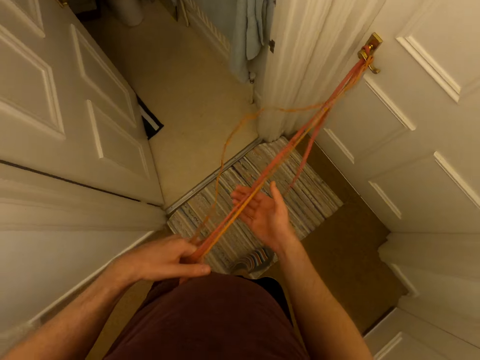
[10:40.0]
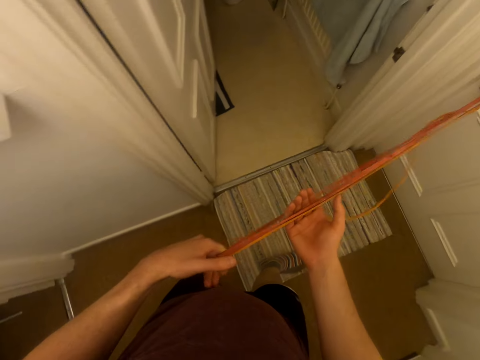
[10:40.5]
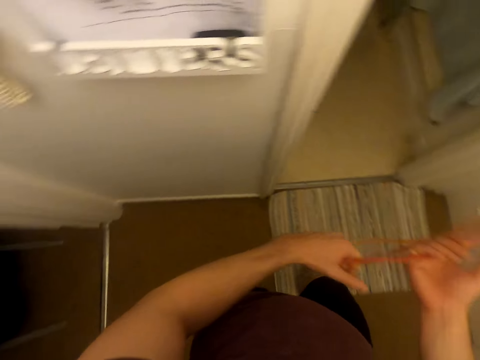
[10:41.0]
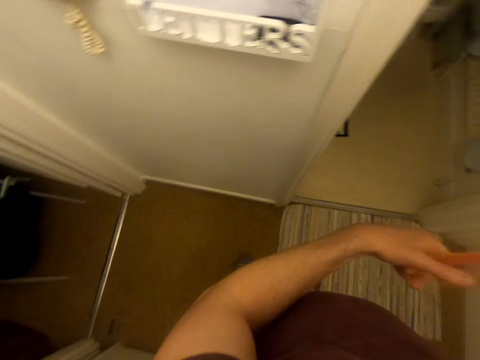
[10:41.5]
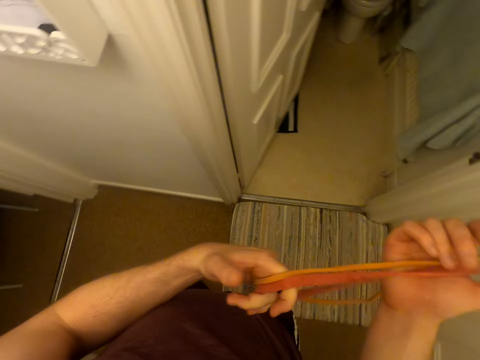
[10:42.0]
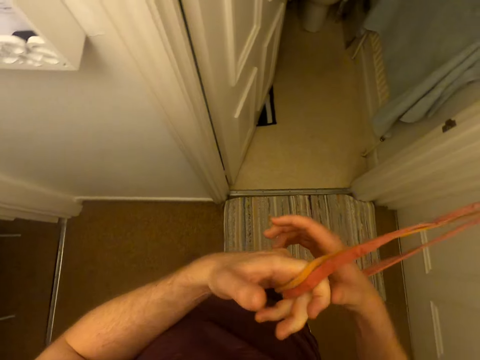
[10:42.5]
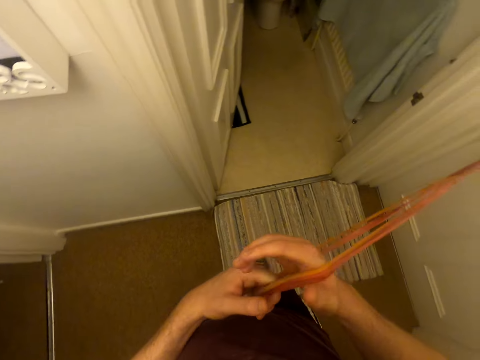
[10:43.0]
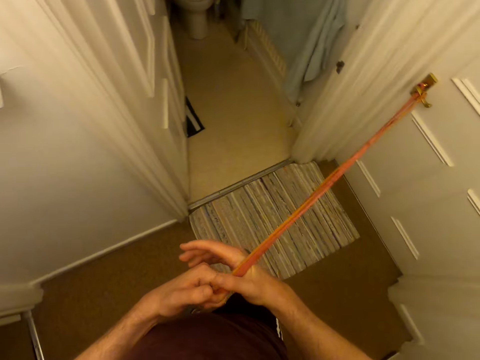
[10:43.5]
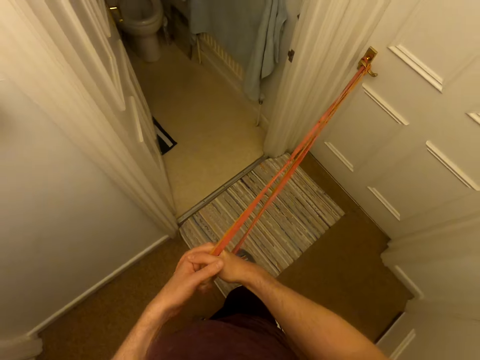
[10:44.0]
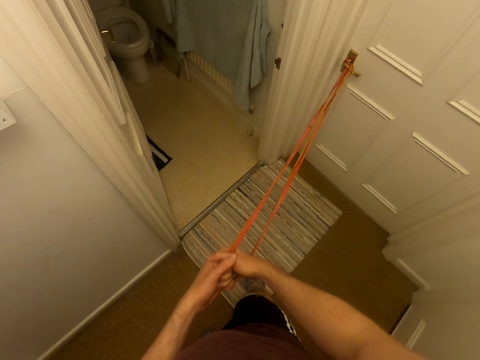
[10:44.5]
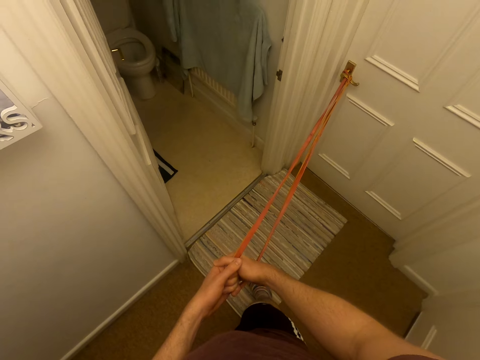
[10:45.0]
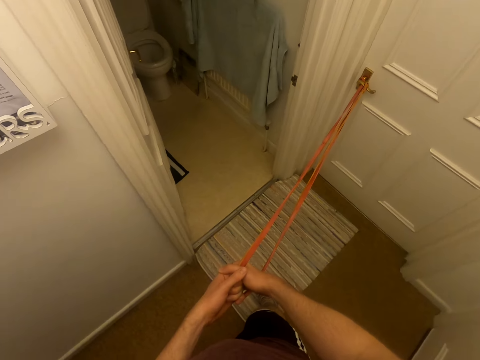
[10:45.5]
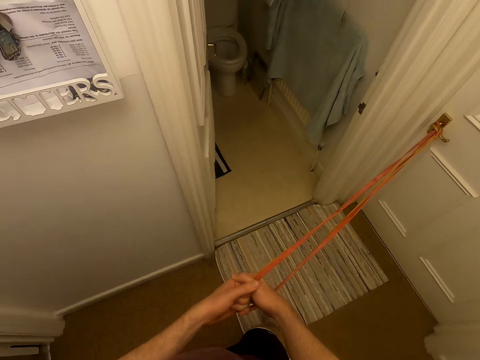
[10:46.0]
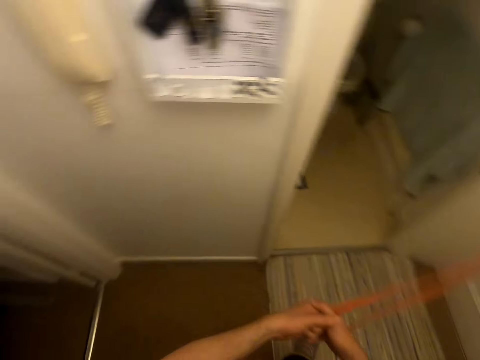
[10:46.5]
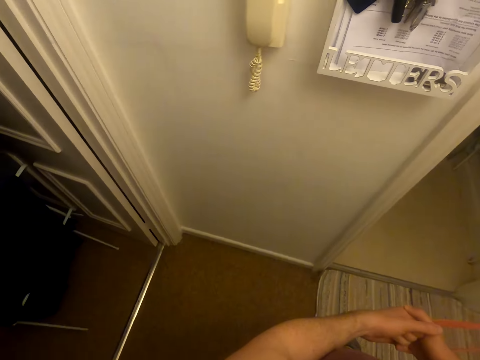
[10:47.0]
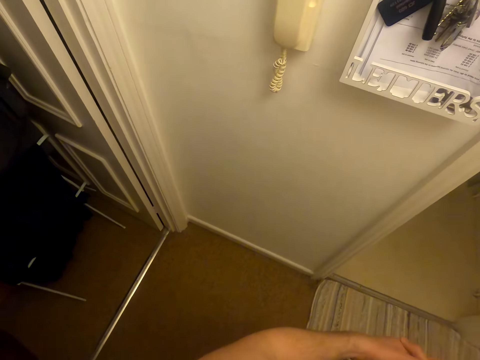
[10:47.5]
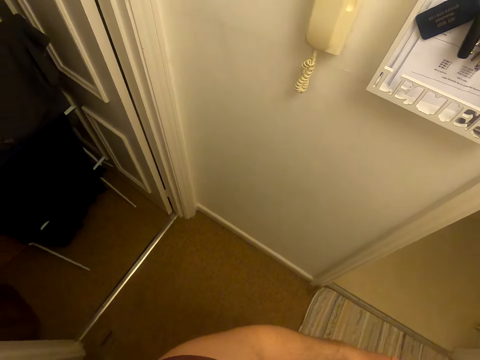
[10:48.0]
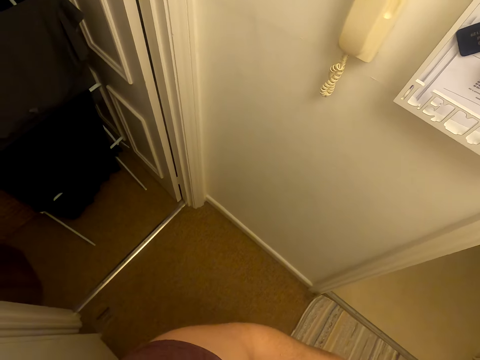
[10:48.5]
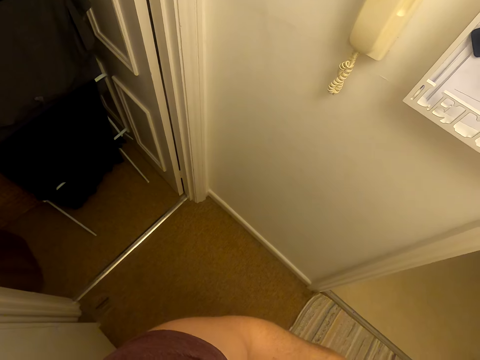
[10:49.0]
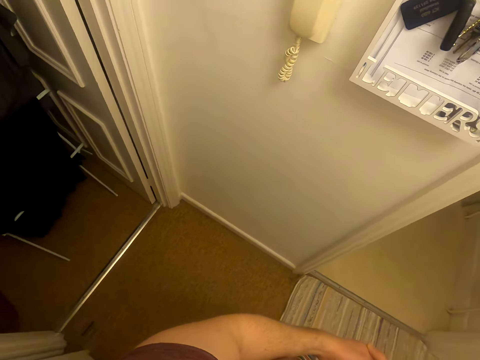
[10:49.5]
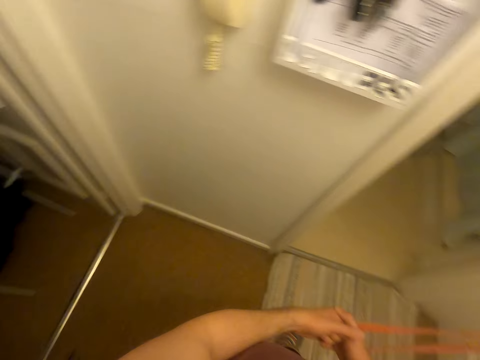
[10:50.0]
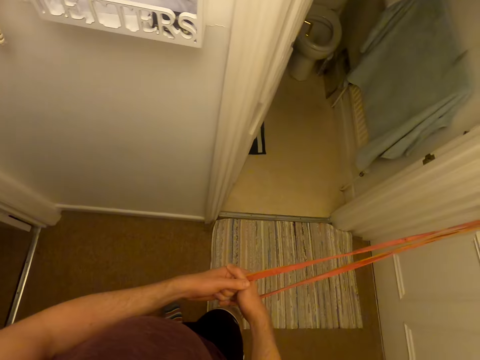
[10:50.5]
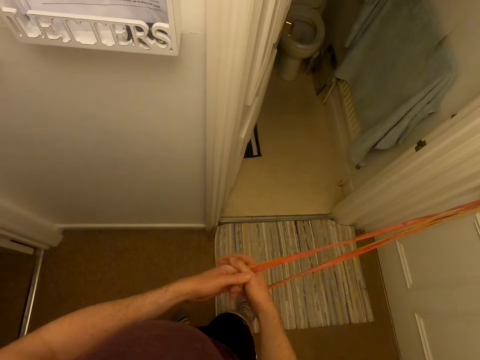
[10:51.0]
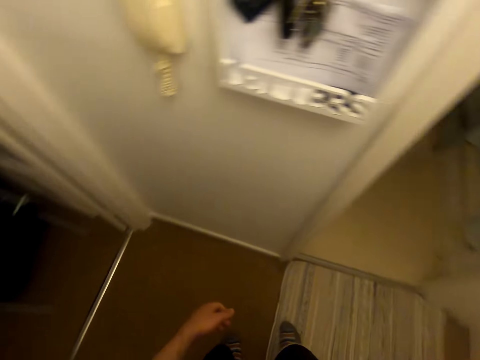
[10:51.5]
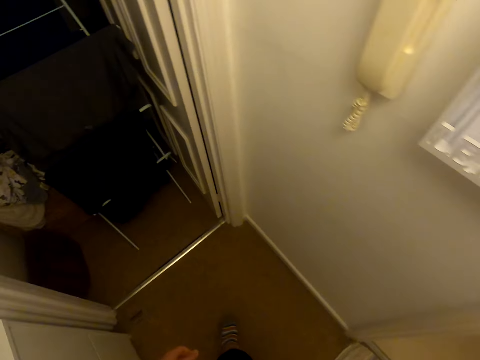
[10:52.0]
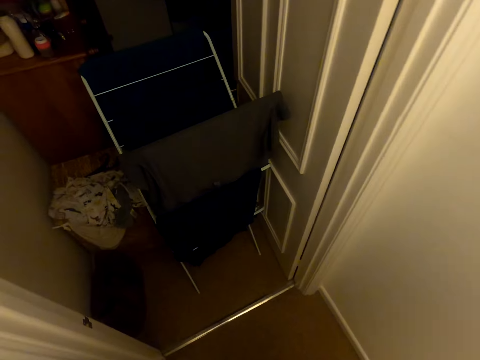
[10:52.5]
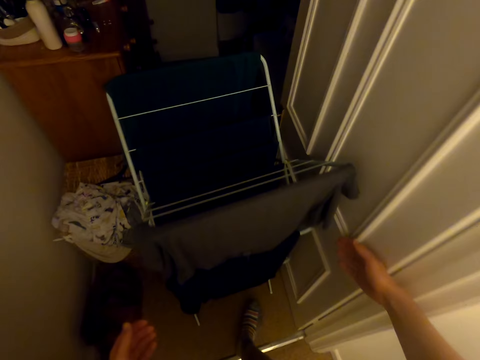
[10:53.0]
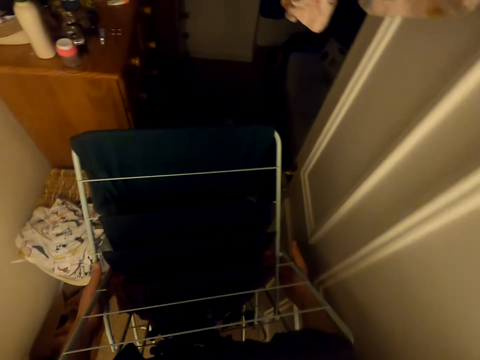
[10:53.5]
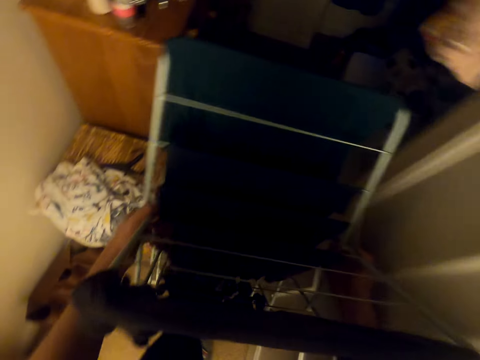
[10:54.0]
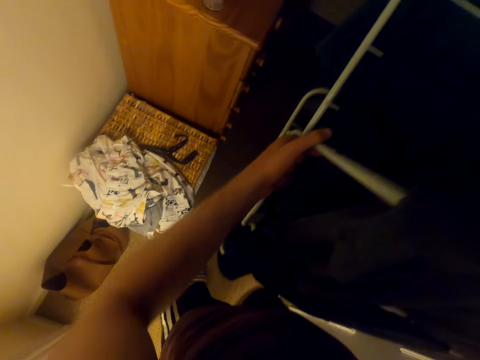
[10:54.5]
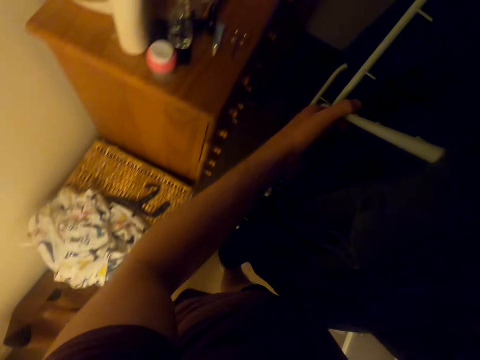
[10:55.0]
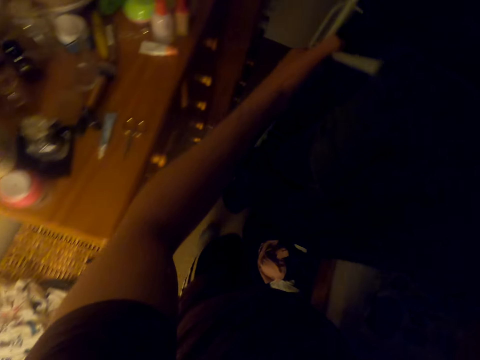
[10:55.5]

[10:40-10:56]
The camera wearer pulls the rope. They look around. They drop the rope. They move to another room. They pick up a clothes drying rack. They walk around. They move an object.

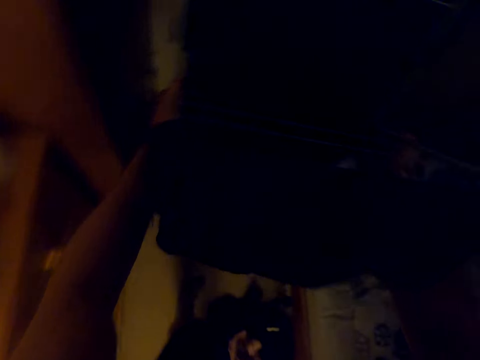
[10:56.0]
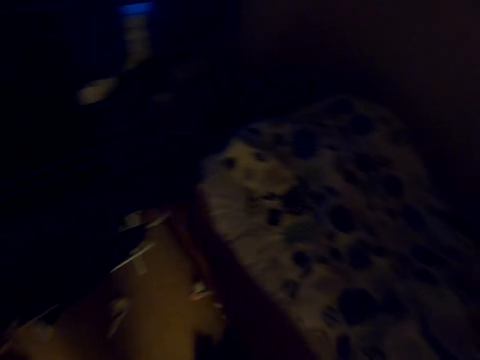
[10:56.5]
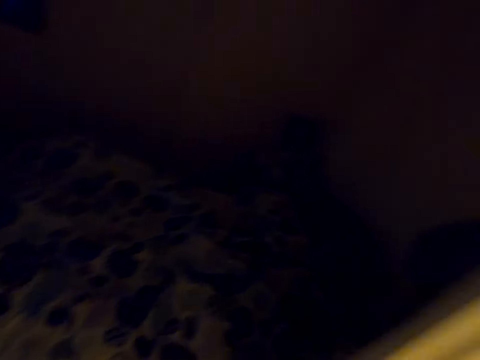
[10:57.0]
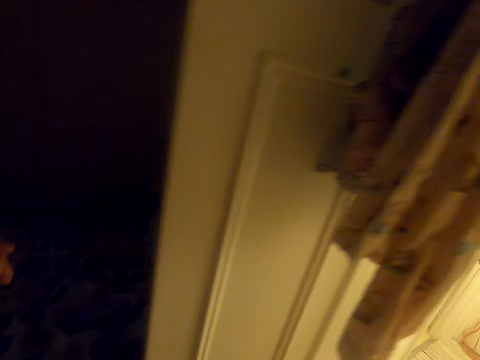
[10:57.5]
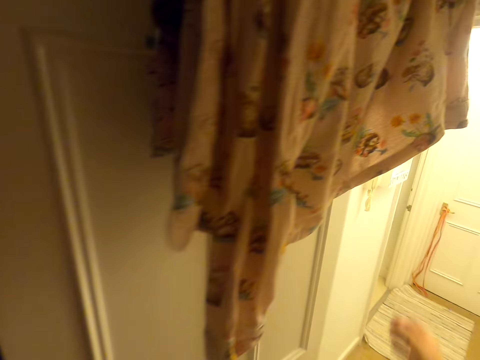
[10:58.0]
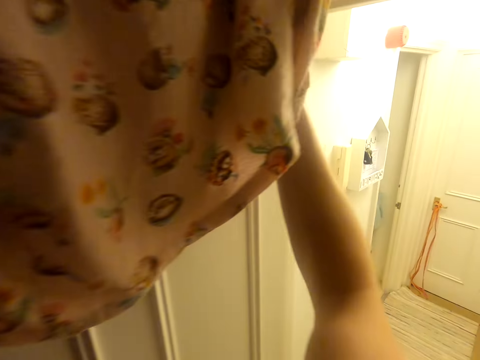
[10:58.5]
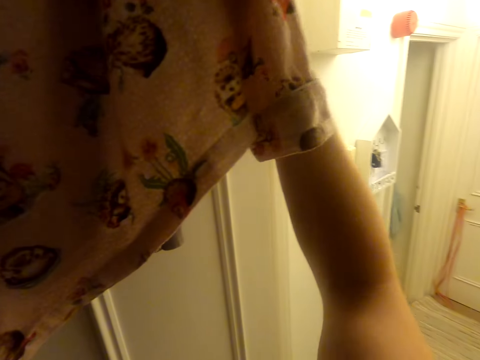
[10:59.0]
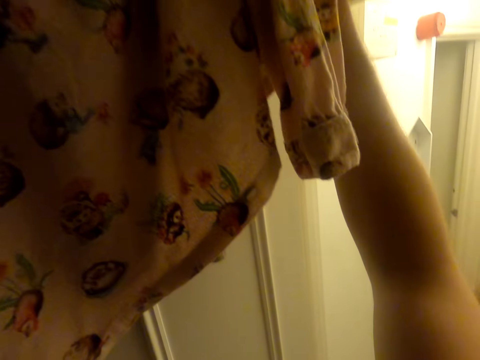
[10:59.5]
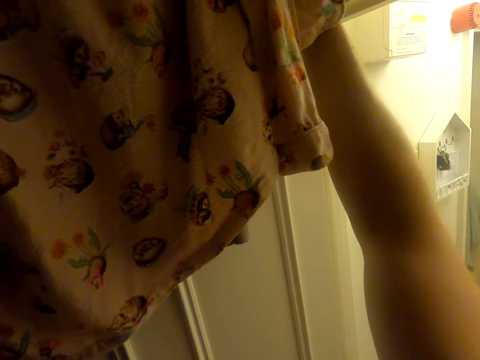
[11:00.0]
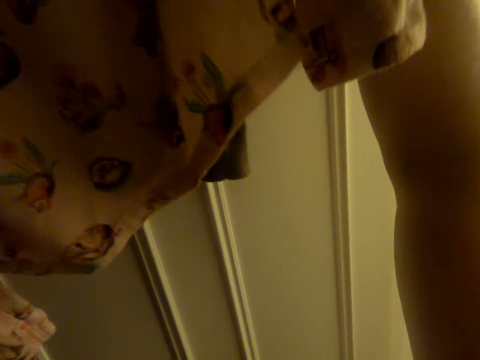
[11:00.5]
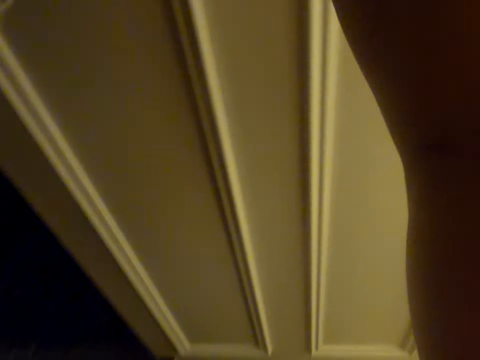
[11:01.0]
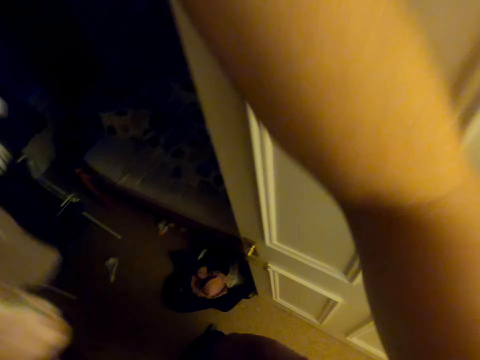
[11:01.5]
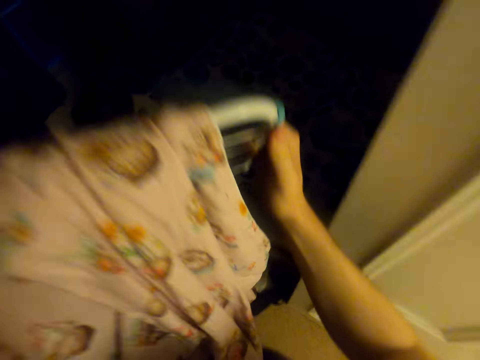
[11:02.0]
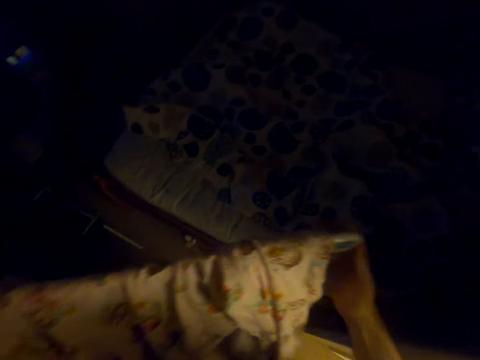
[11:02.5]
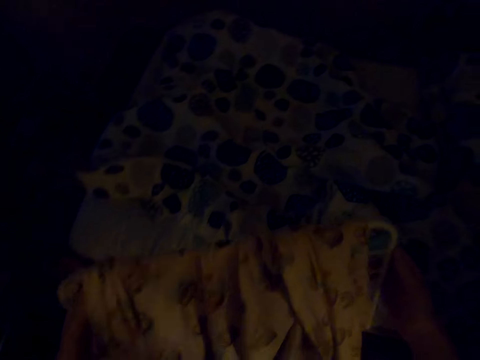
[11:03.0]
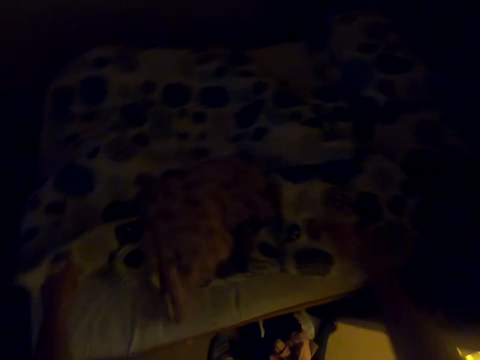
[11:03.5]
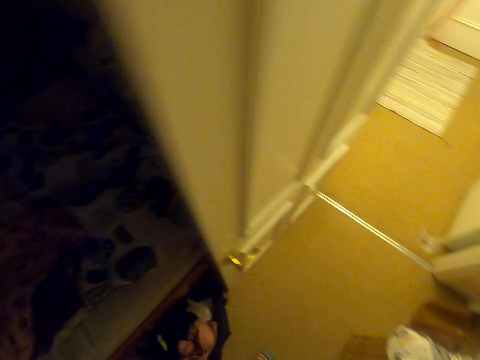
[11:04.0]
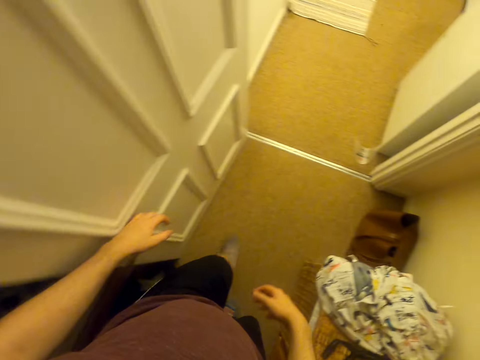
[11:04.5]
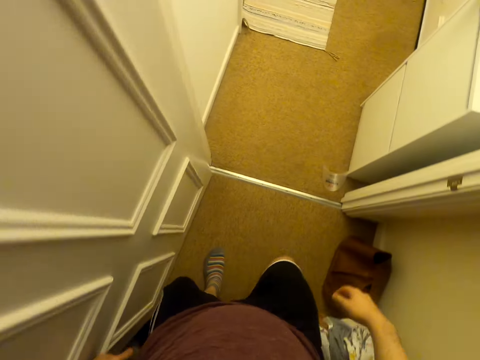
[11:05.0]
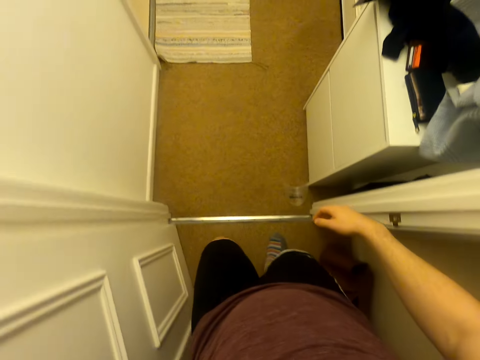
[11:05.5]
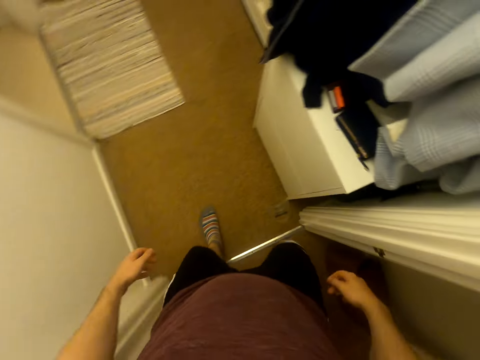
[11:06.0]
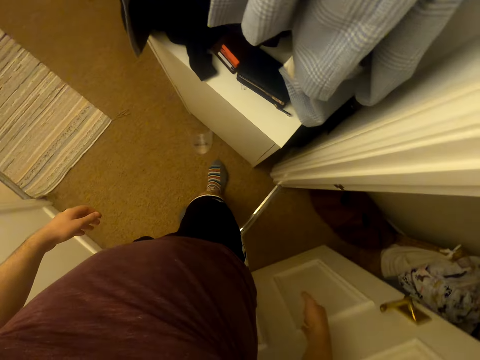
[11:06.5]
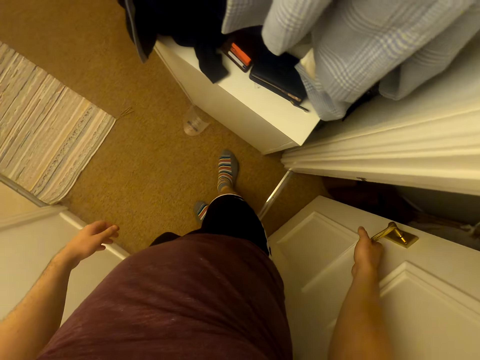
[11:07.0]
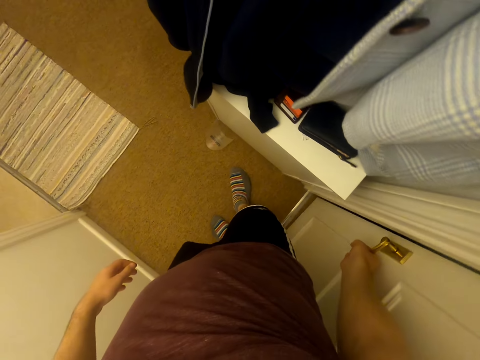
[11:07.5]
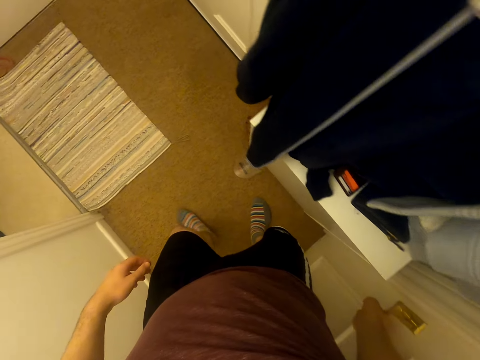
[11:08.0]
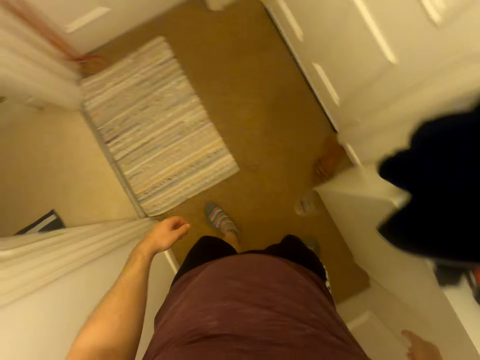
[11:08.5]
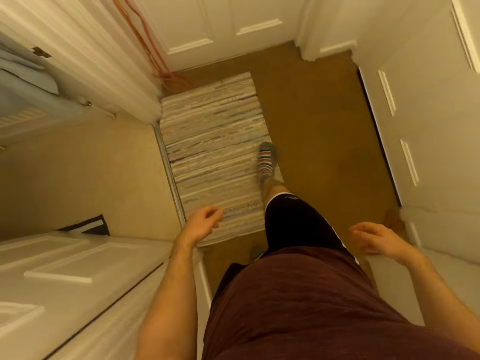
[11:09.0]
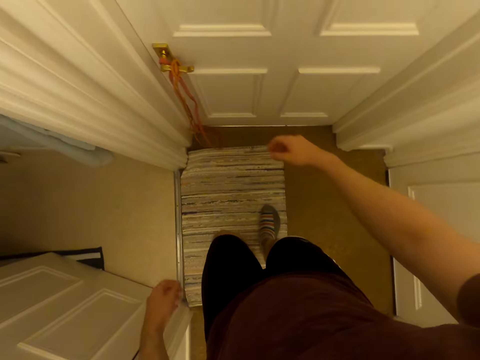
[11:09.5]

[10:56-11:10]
The camera wearer drops the clothes drying rack. They walk around. They remove the cloth from the hanger. They drop the clothes. They throw the cloth on the bed. They walk around. They close the door. They walk around.
